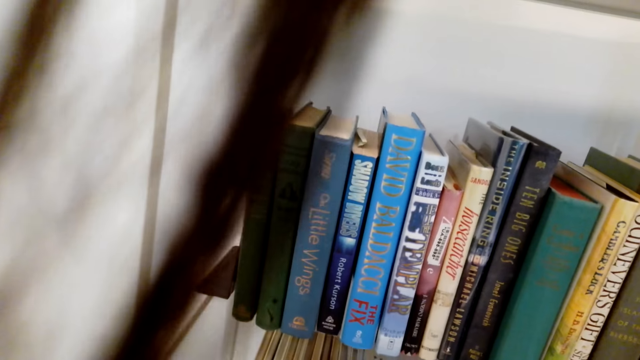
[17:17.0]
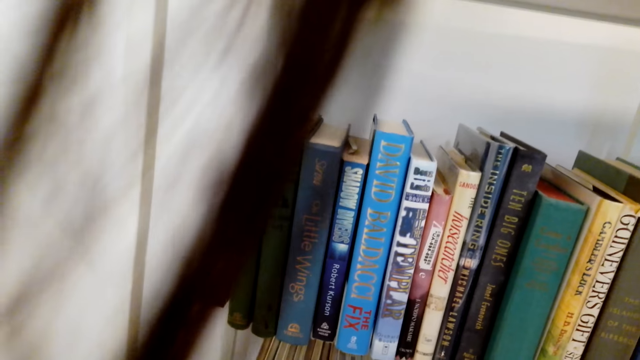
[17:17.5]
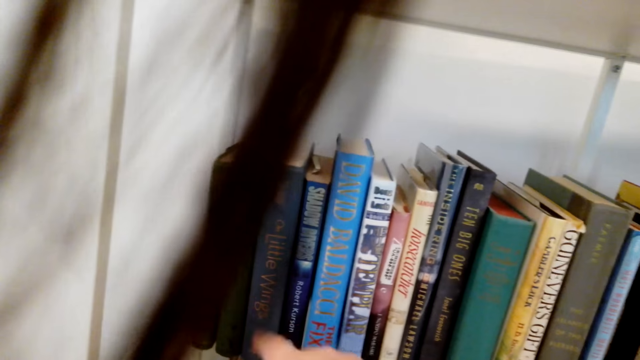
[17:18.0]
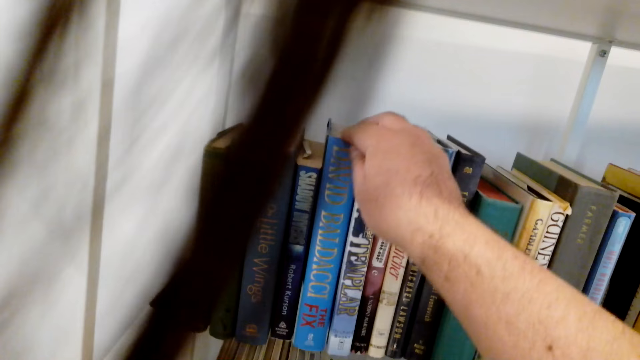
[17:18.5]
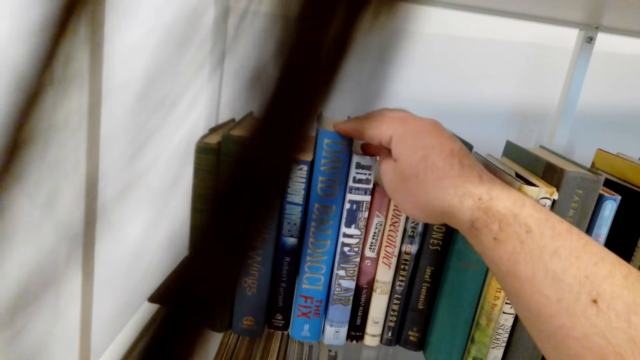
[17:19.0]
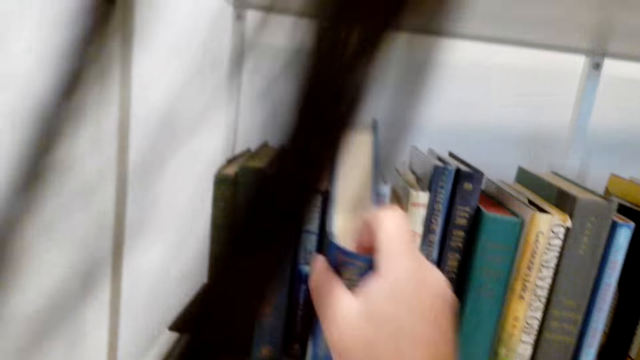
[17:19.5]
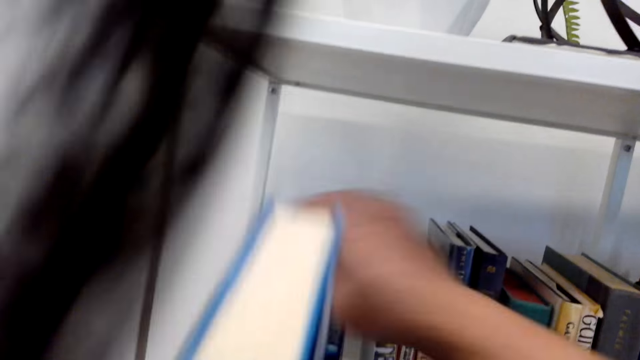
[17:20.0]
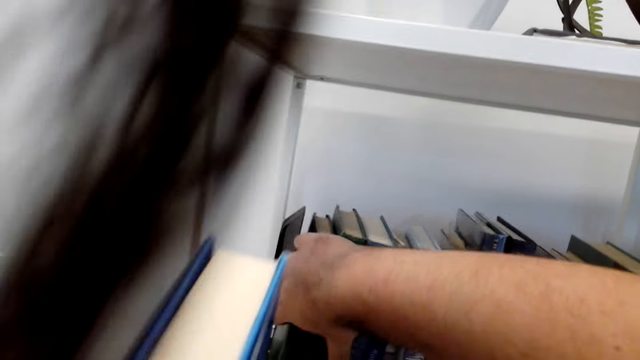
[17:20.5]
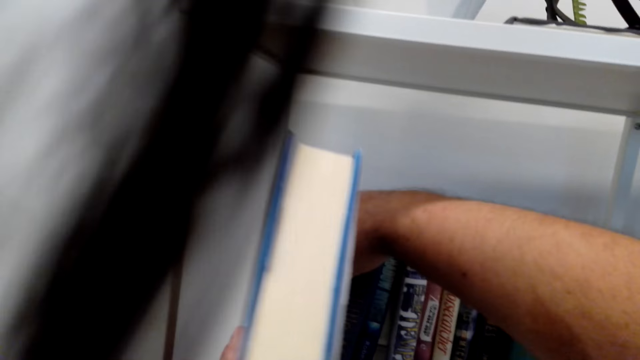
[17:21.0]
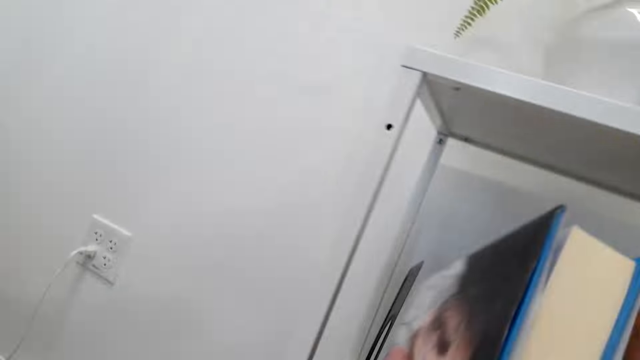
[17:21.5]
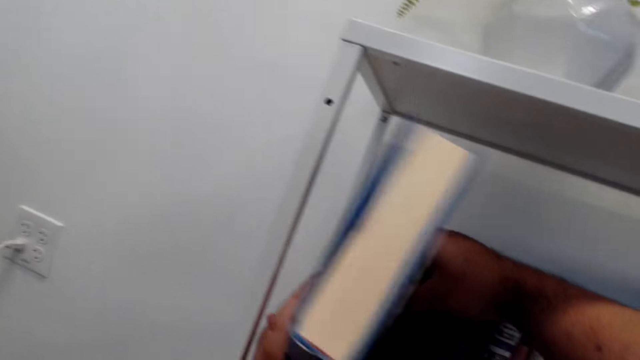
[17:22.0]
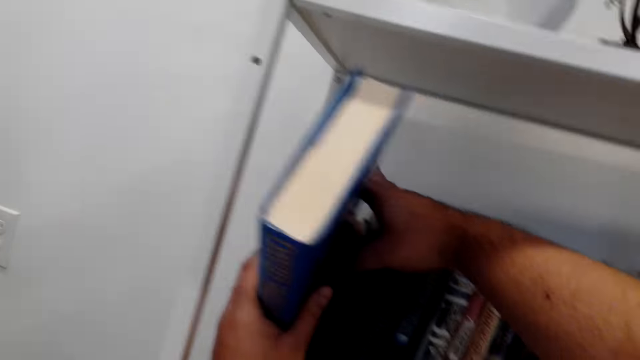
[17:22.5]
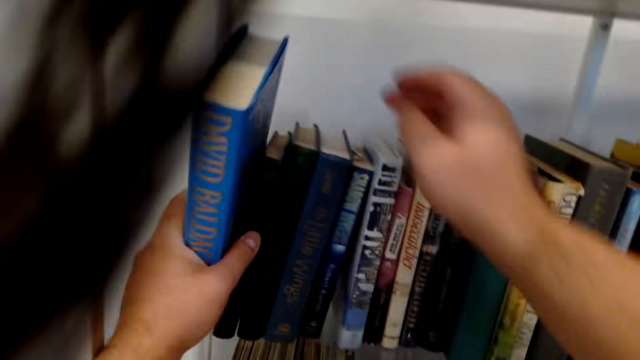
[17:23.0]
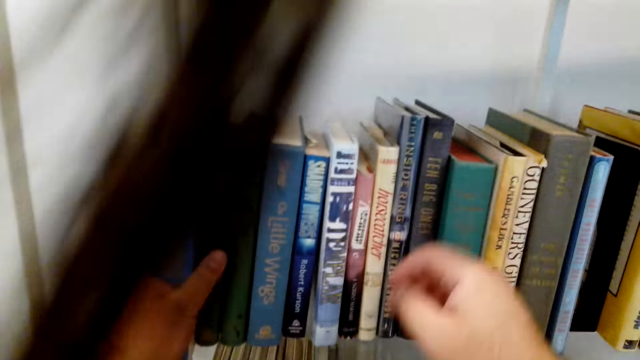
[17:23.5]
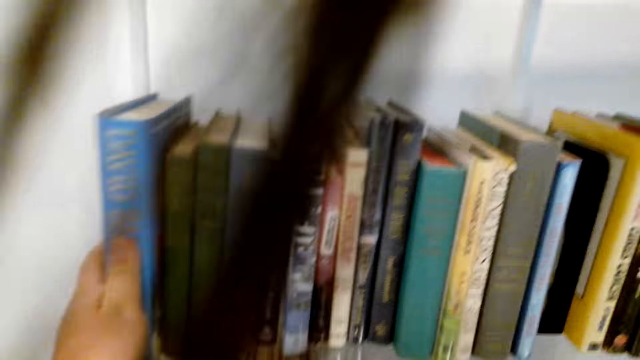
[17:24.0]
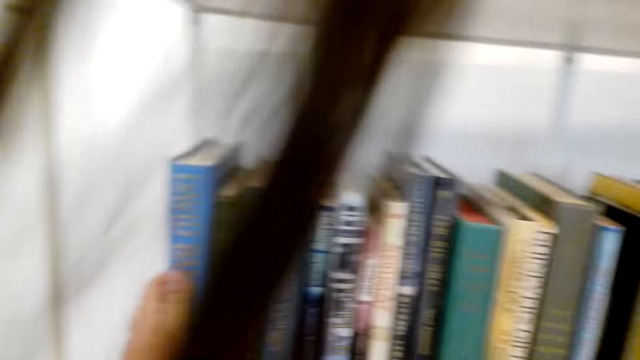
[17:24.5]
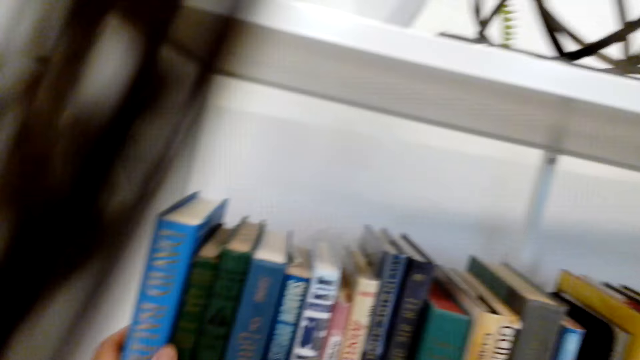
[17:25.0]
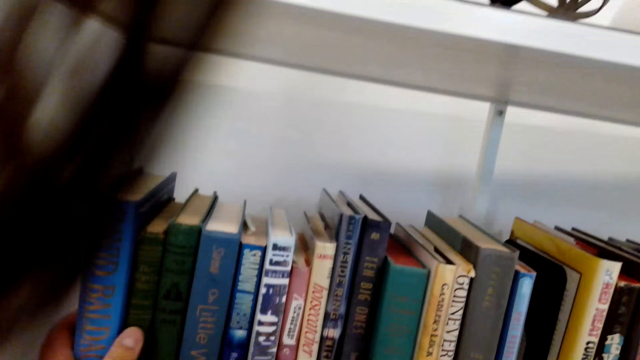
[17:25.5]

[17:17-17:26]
The camera wearer picks up a book. They put the book on the shelf.

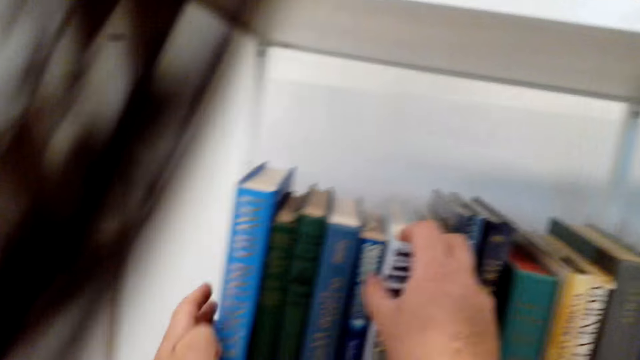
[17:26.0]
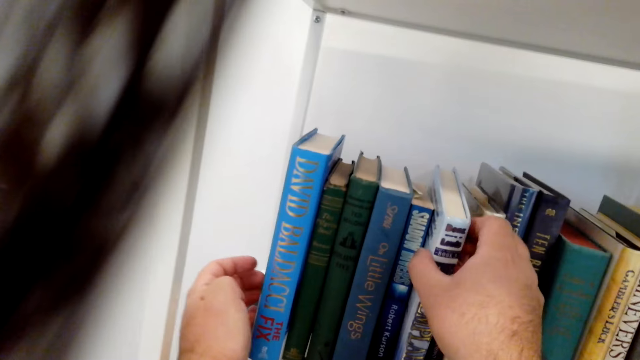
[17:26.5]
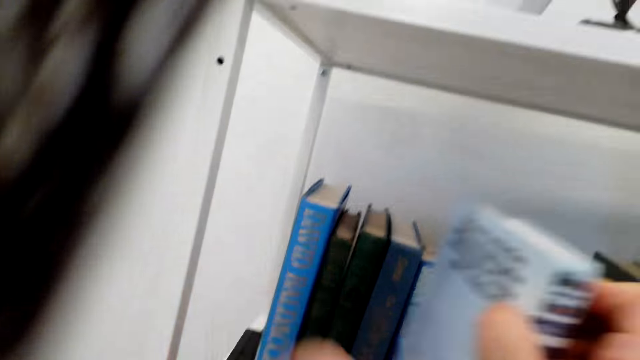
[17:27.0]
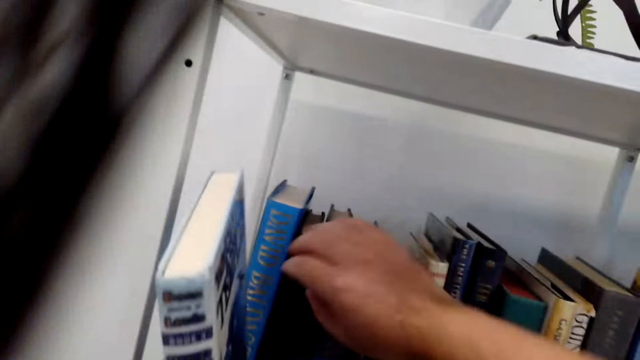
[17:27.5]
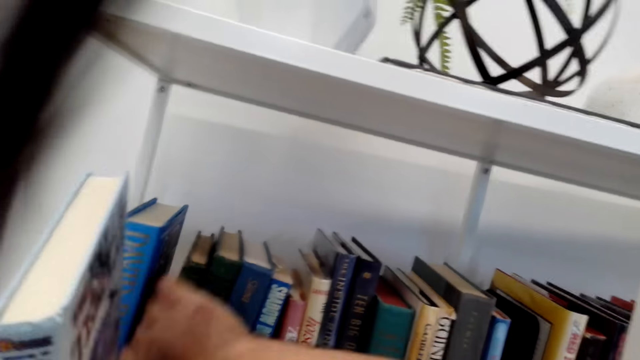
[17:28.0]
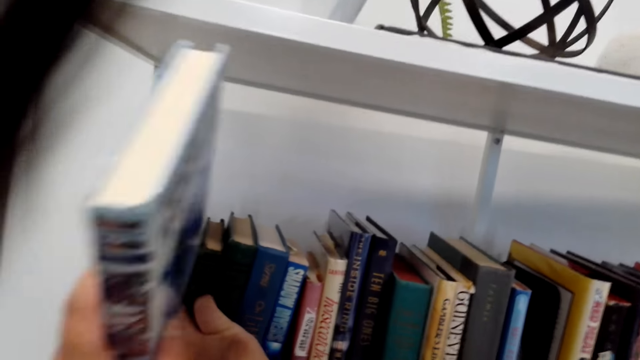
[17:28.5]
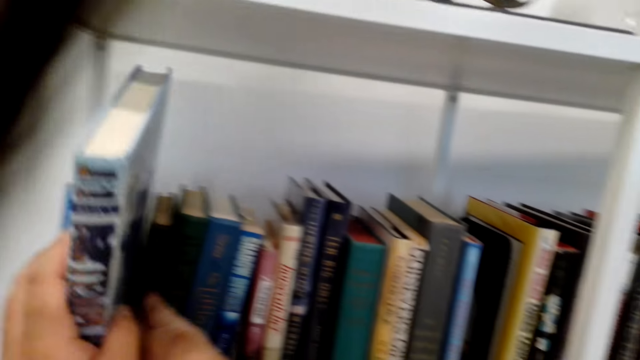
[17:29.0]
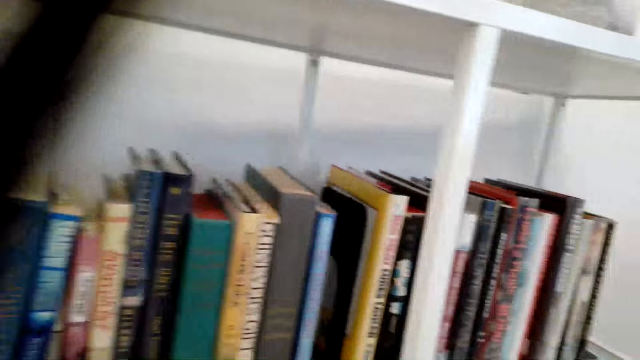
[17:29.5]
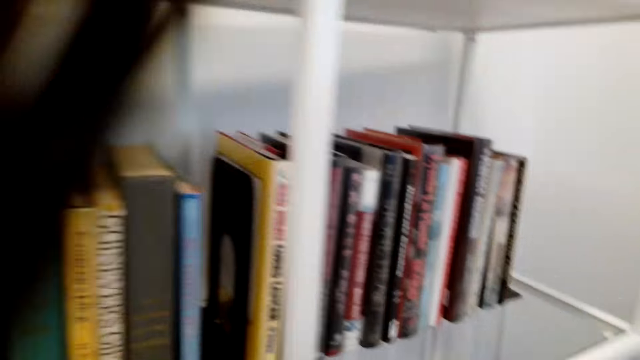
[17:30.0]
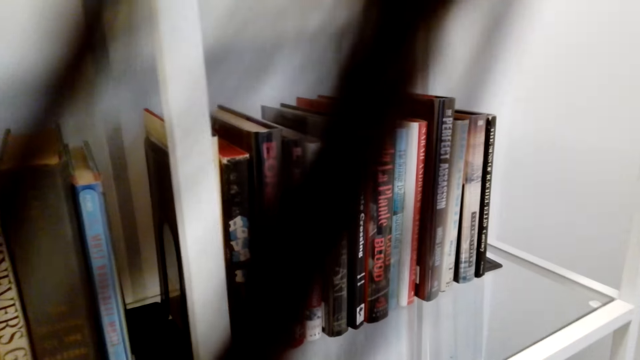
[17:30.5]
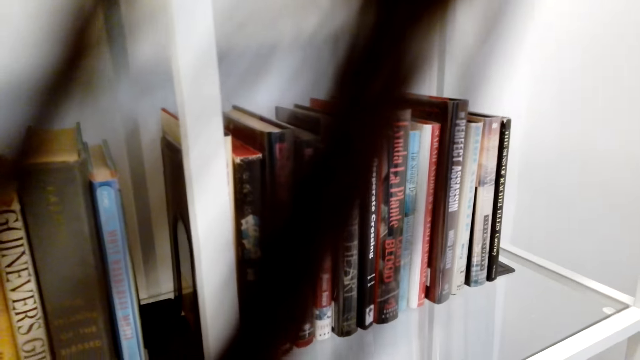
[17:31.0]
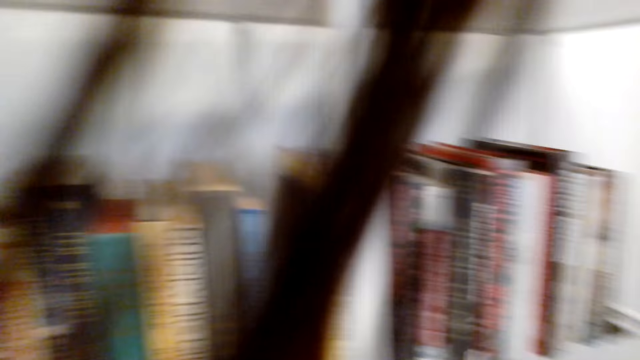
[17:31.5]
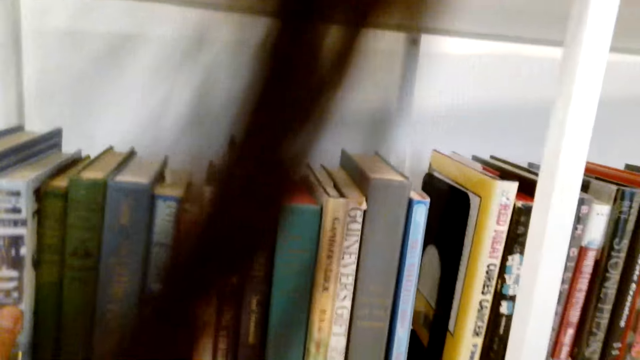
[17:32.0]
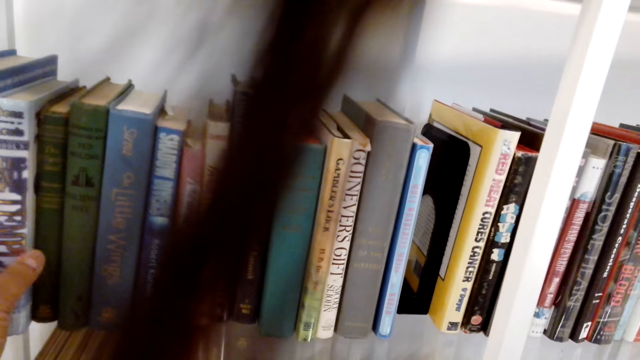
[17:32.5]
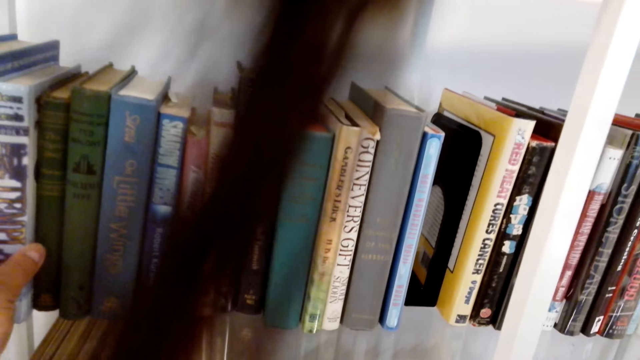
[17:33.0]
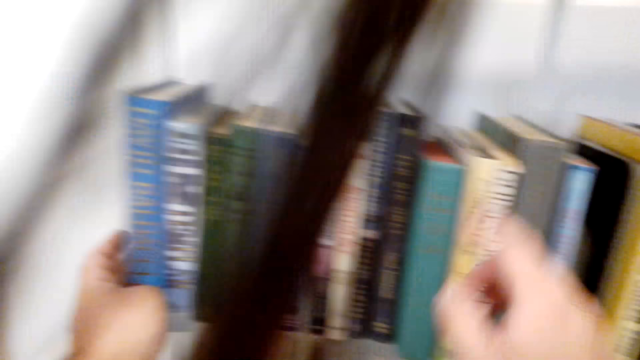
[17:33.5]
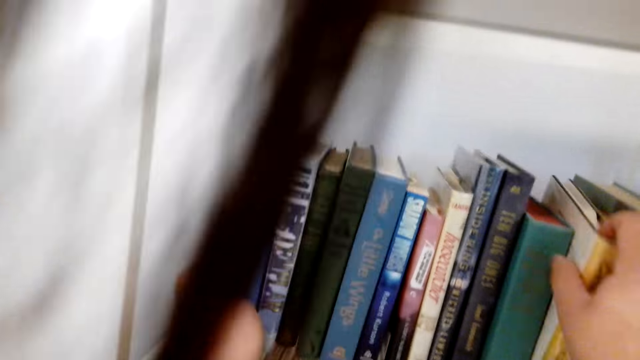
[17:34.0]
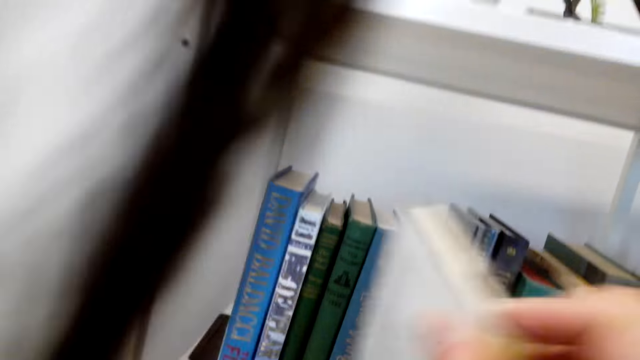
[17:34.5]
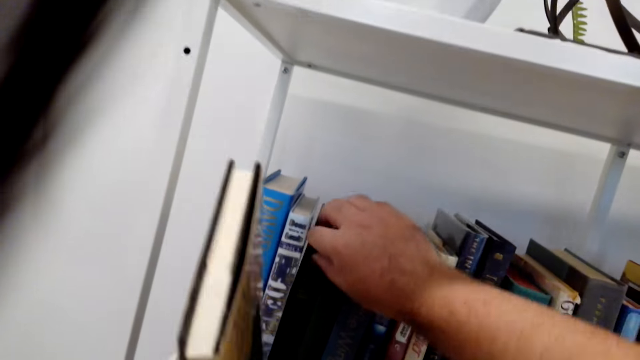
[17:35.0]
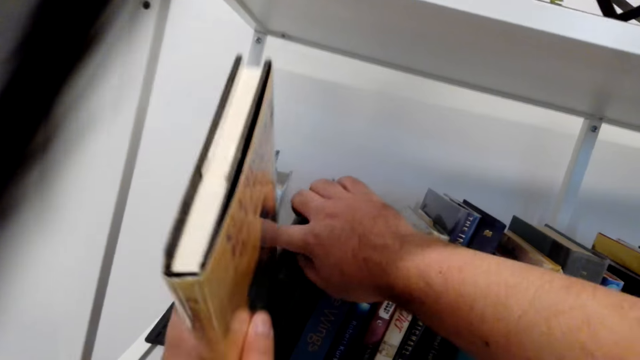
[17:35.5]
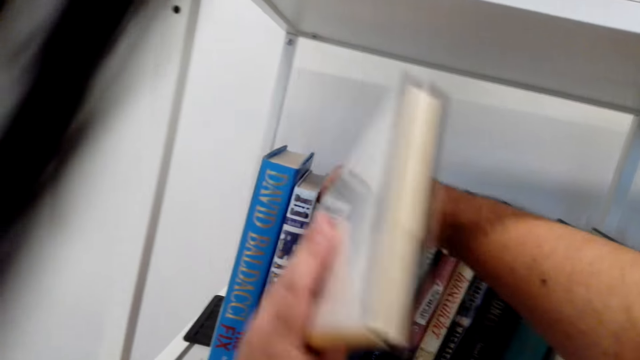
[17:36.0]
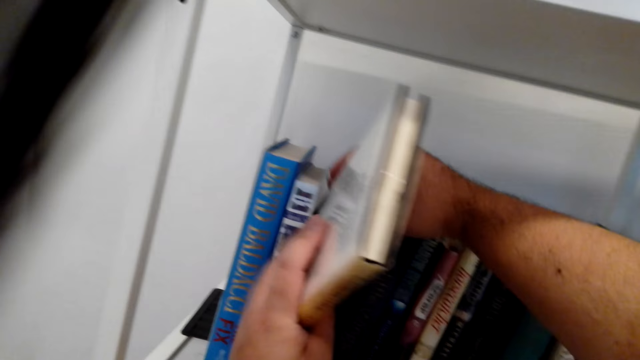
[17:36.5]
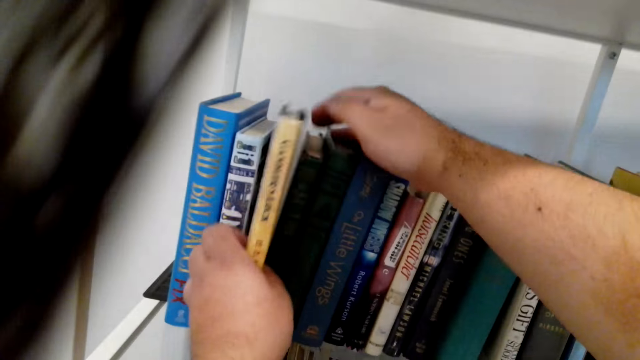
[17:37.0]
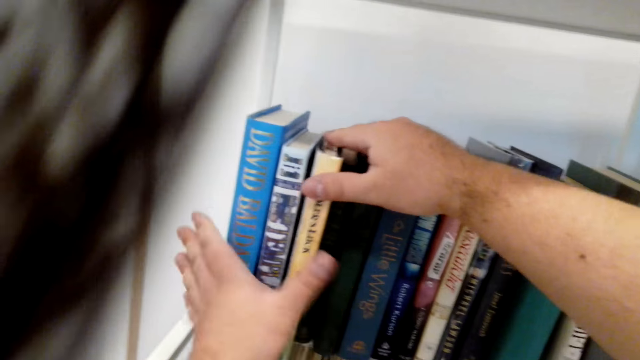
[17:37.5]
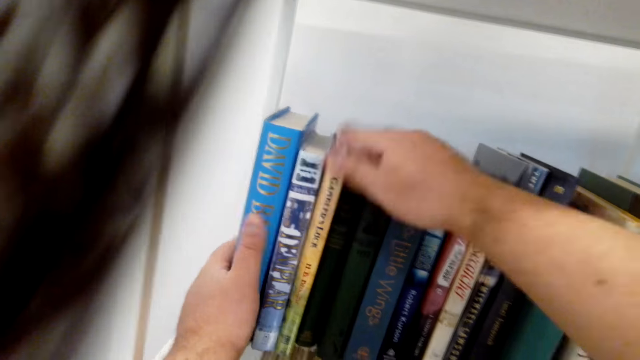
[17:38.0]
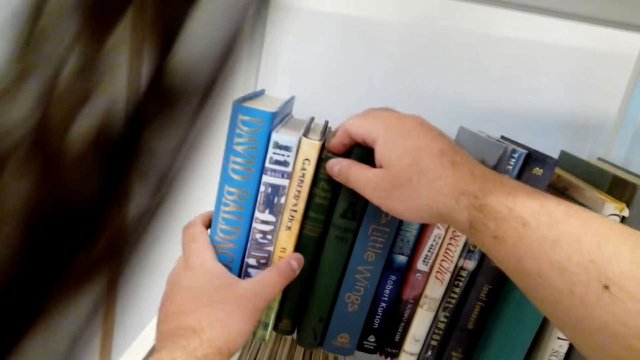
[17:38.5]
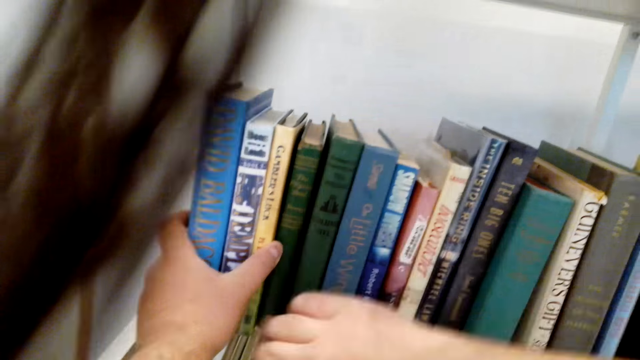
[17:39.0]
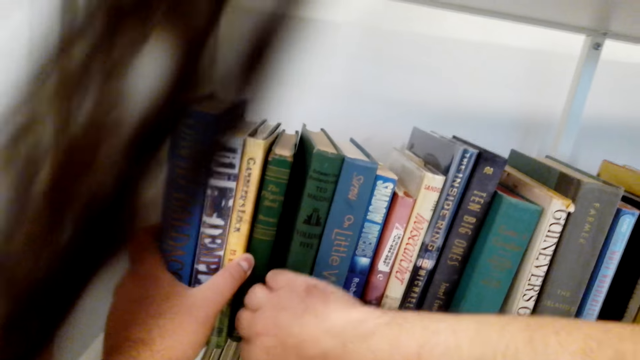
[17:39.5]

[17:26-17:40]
The camera wearer picks up a book. They put the book on the shelf. They arrange the books. They pick up a book. They put the book on the shelf.
